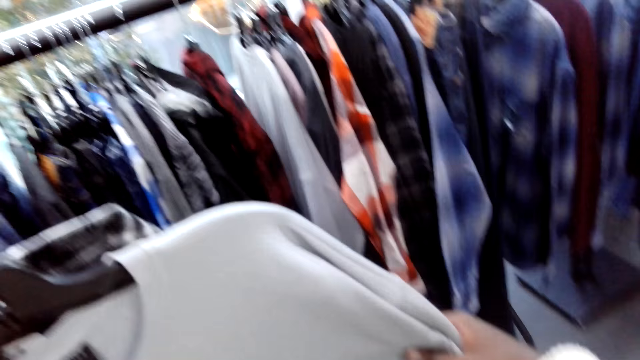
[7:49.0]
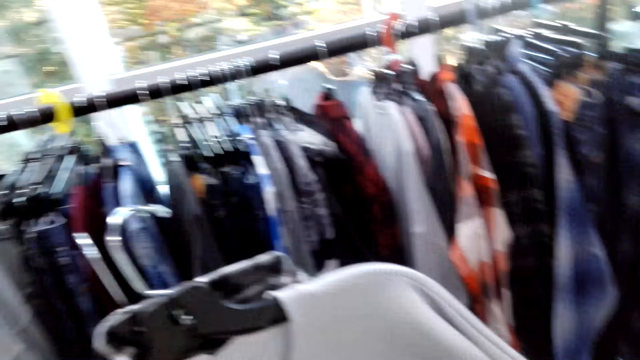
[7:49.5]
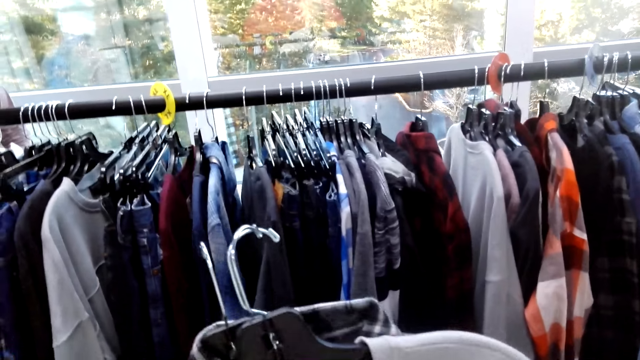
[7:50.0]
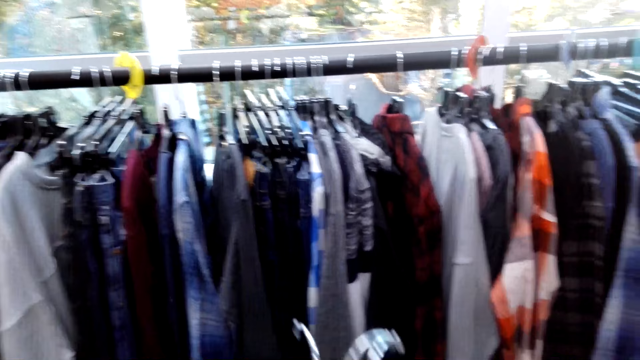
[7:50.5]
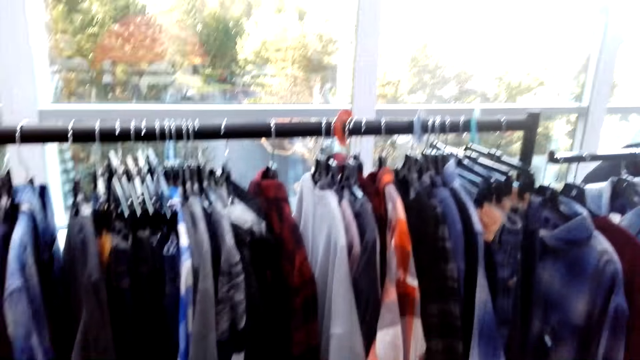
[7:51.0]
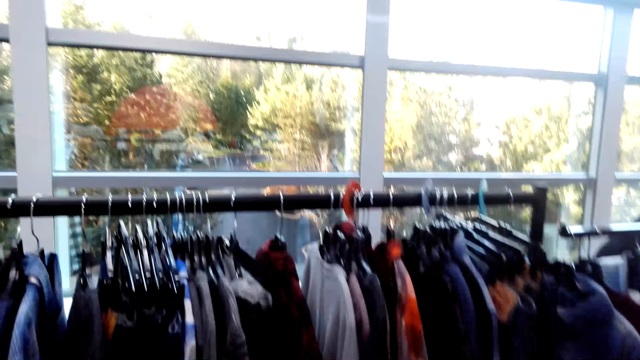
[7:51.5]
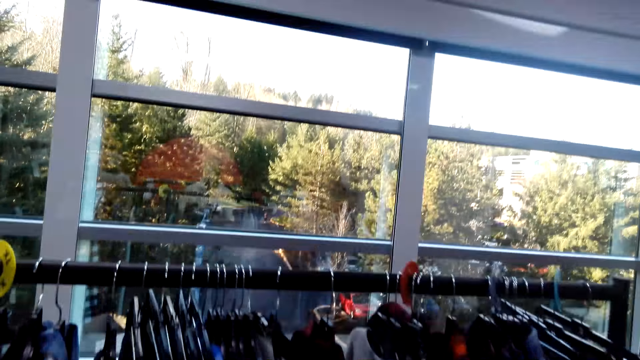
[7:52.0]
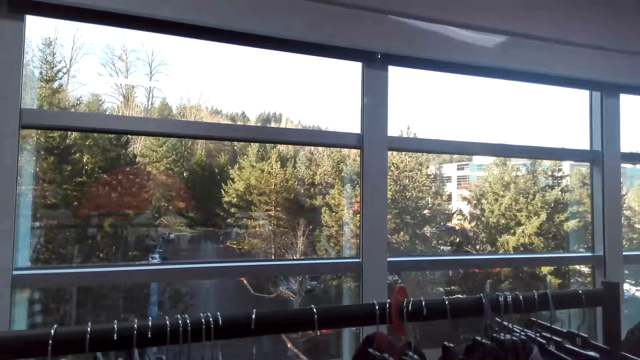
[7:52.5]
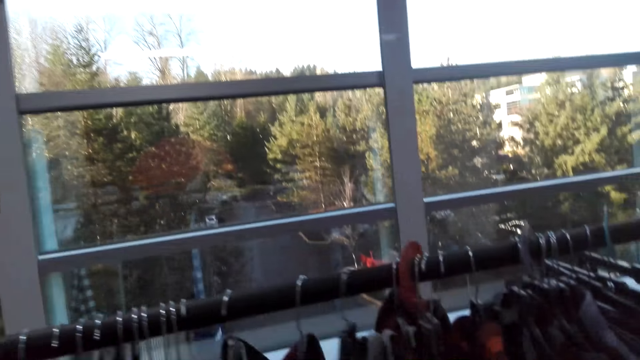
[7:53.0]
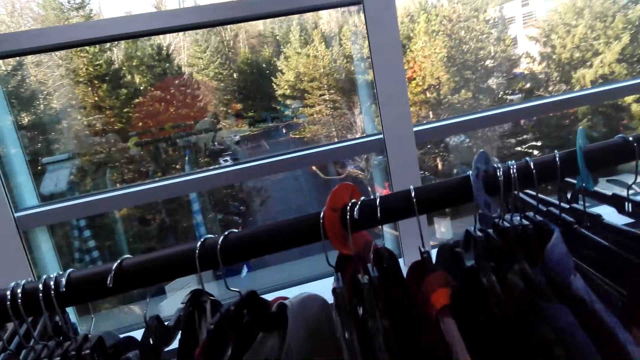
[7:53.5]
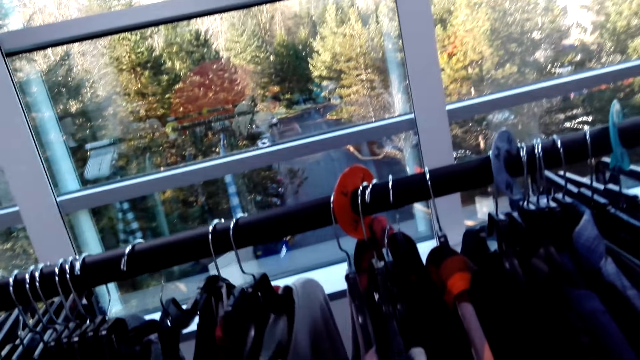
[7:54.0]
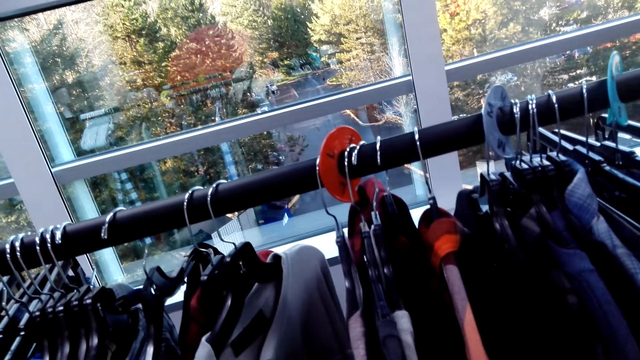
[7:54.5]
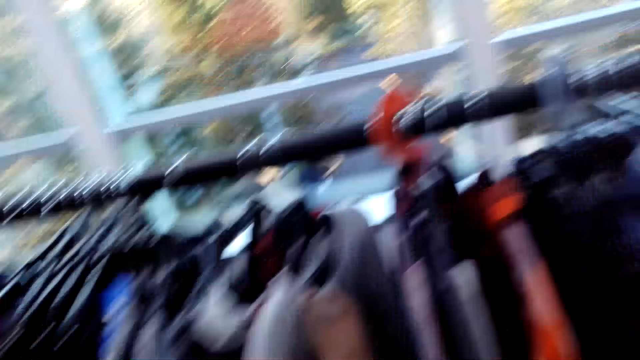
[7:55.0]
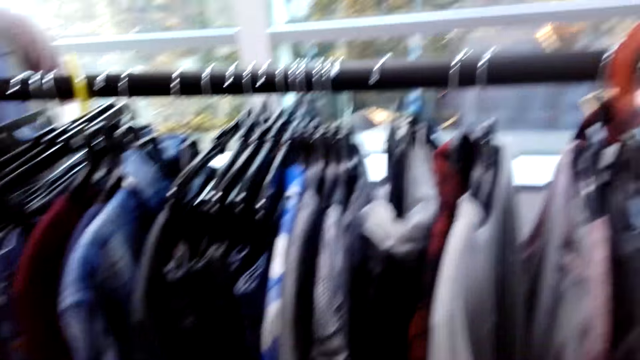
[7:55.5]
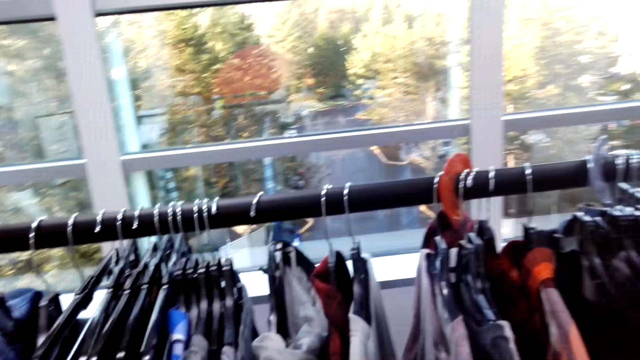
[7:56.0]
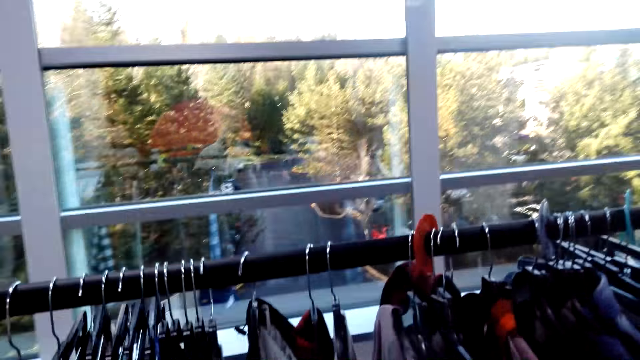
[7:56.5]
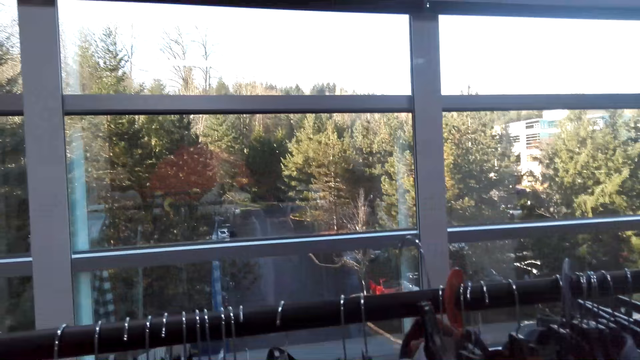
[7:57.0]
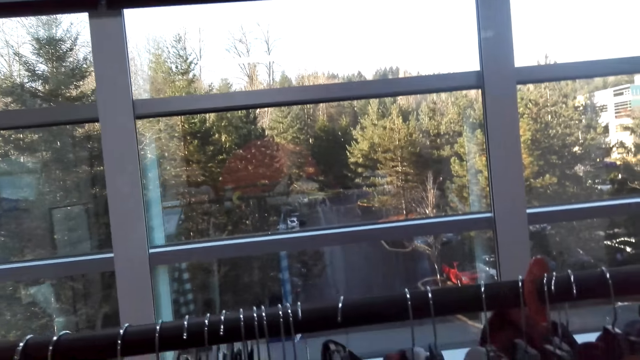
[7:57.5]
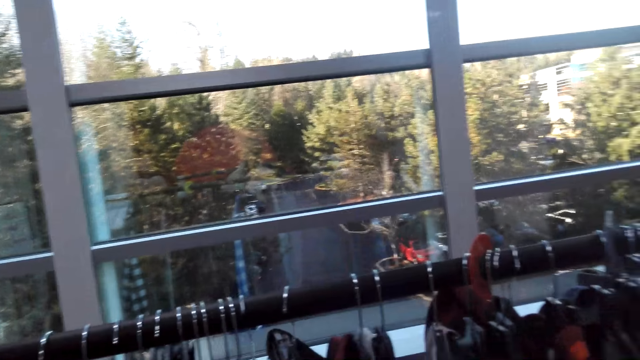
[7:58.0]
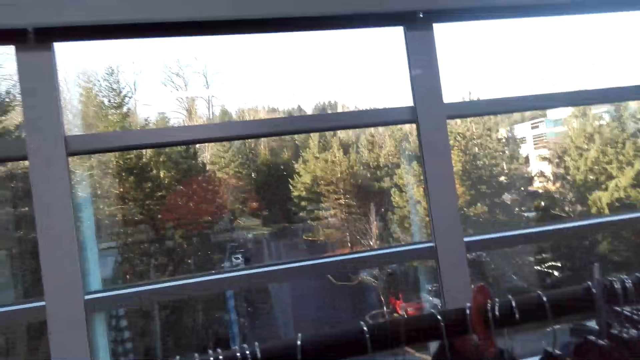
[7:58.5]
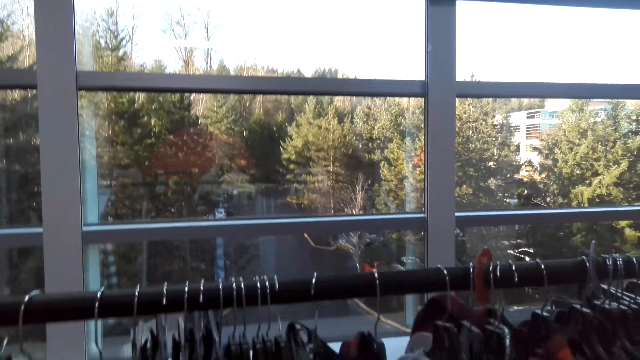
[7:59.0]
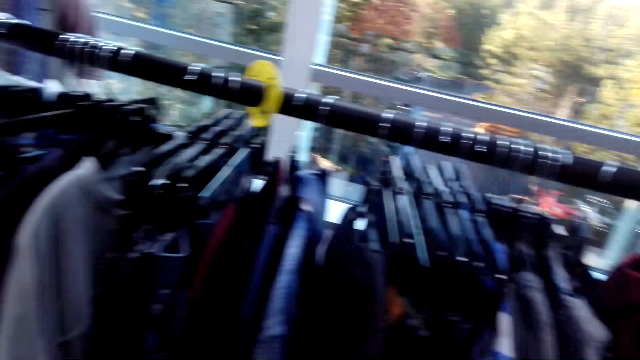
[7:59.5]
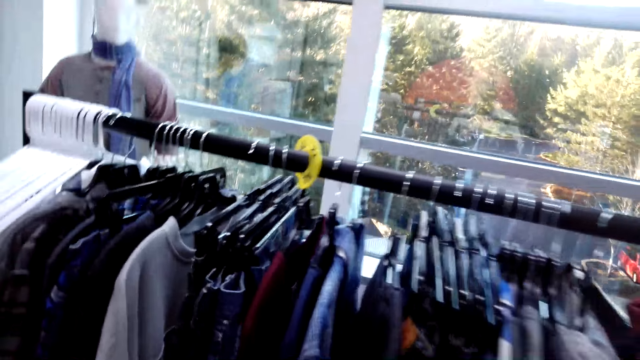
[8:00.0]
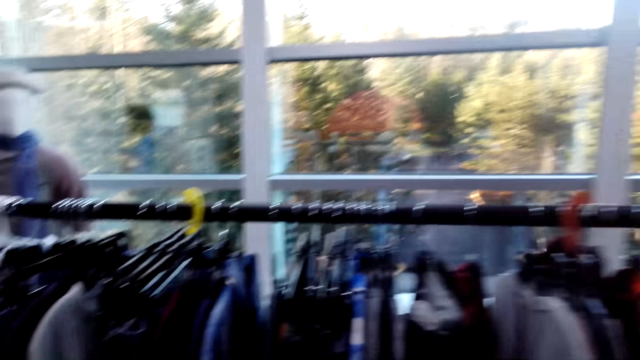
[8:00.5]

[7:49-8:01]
The camera wearer walks forward. They pick up clothing.

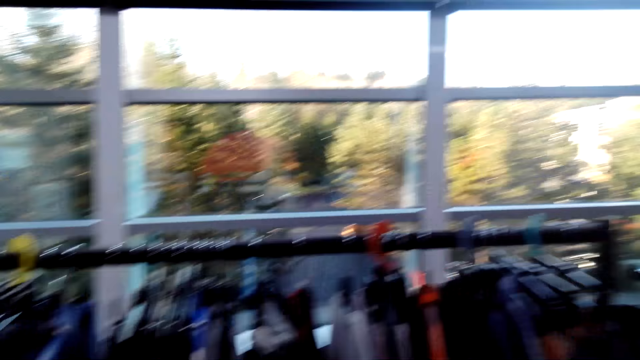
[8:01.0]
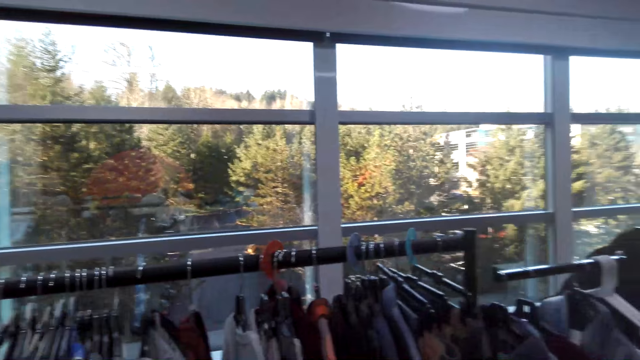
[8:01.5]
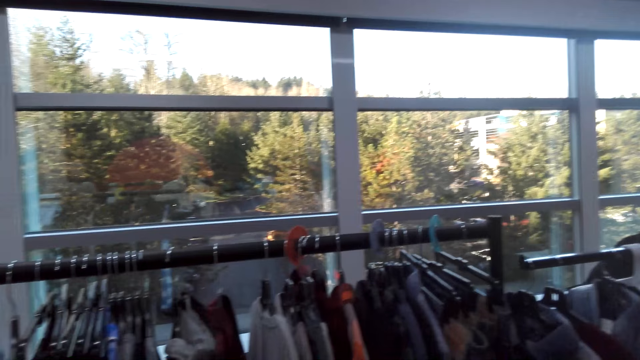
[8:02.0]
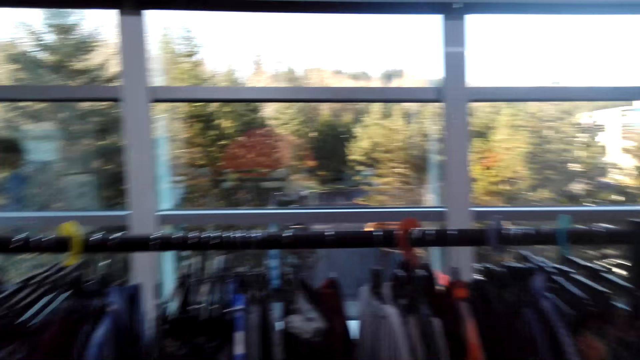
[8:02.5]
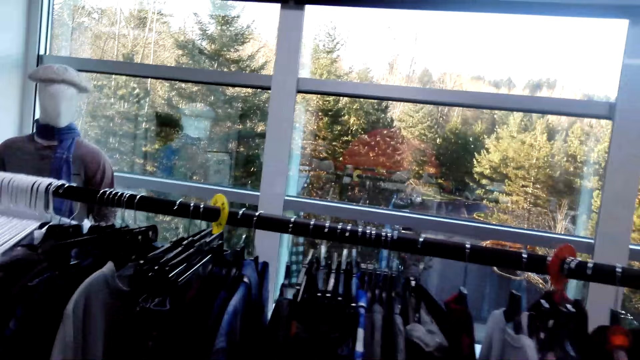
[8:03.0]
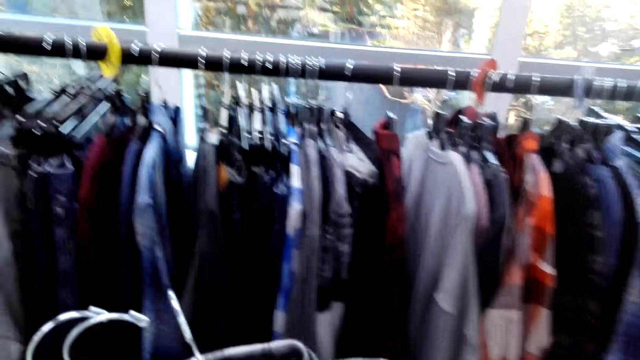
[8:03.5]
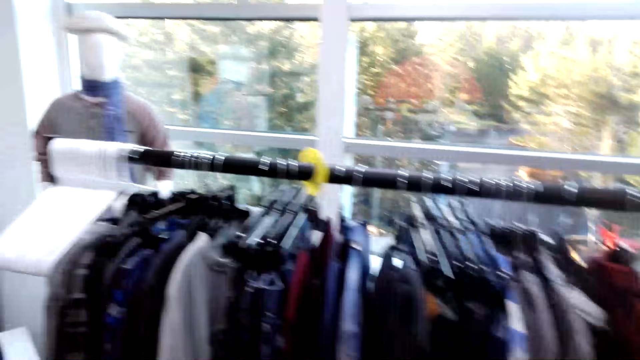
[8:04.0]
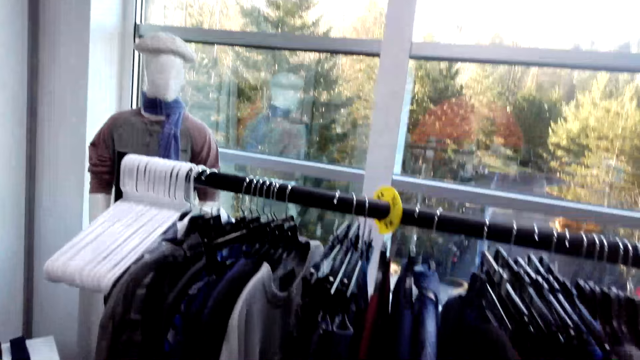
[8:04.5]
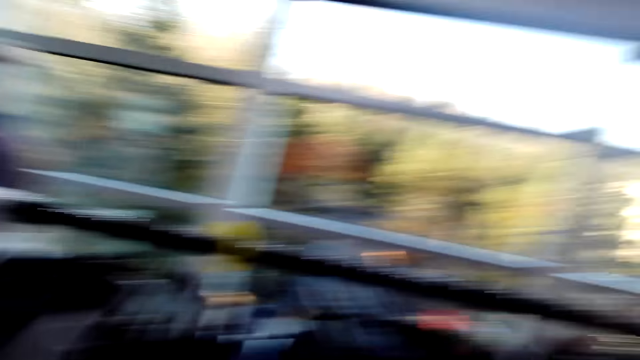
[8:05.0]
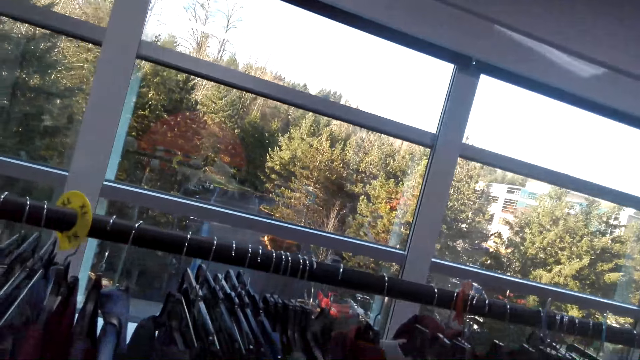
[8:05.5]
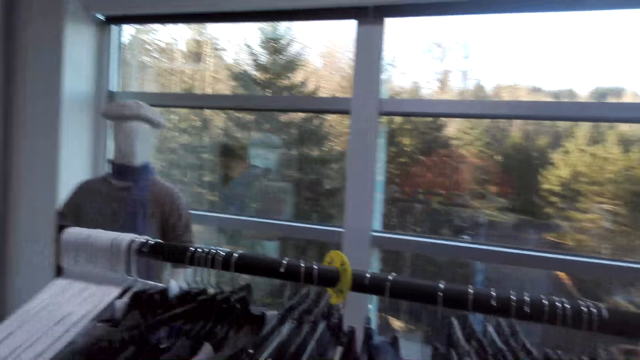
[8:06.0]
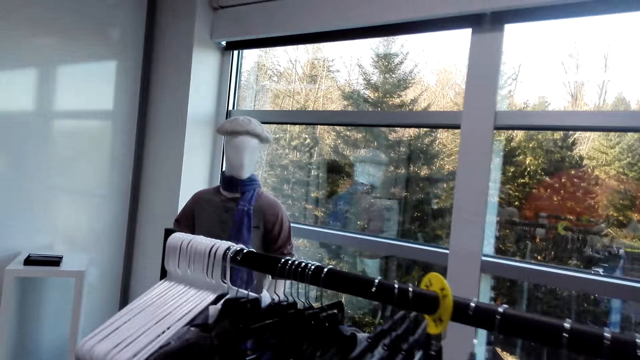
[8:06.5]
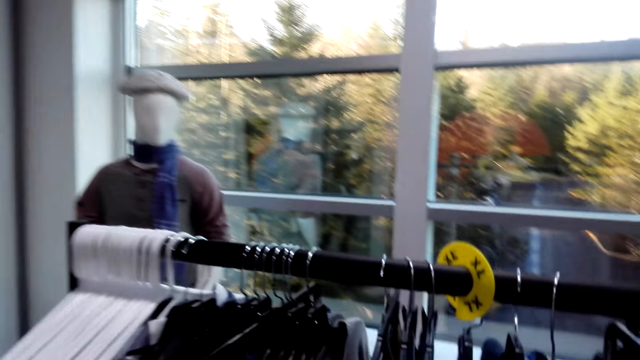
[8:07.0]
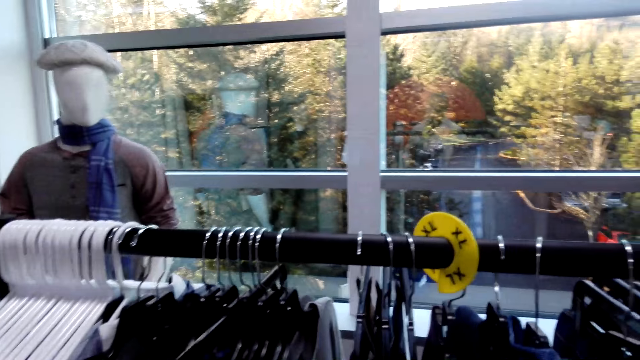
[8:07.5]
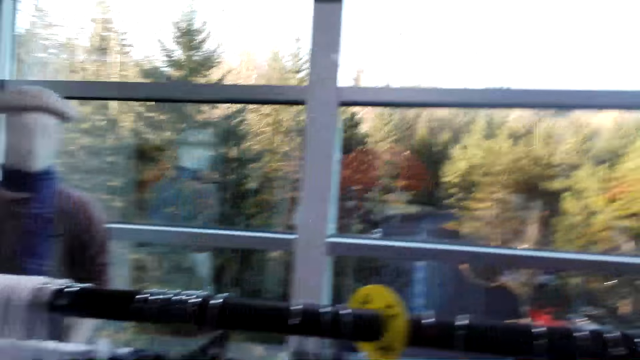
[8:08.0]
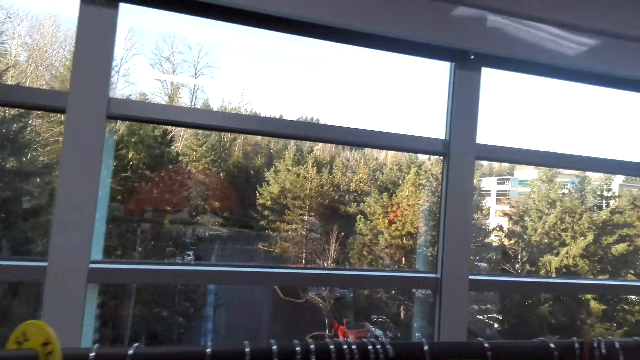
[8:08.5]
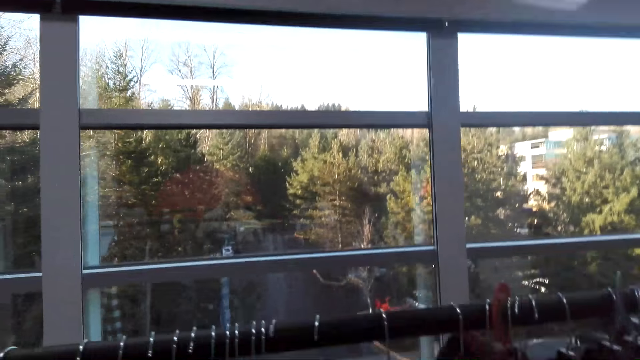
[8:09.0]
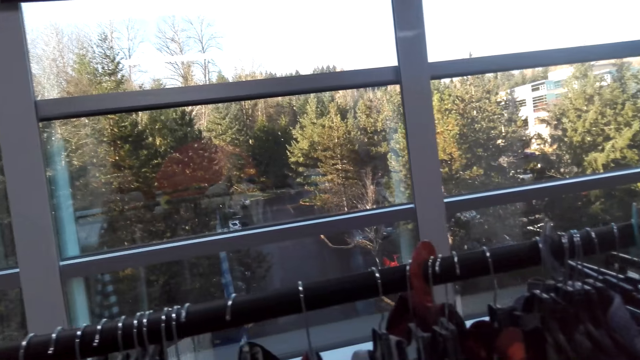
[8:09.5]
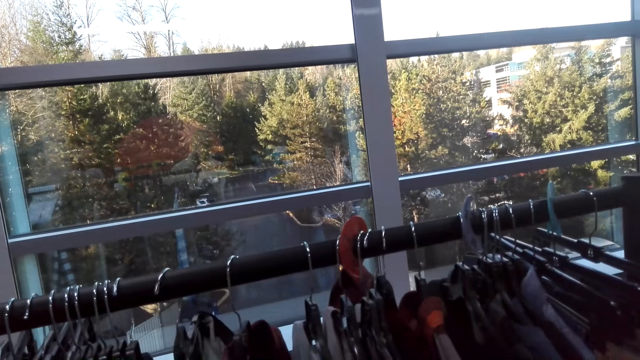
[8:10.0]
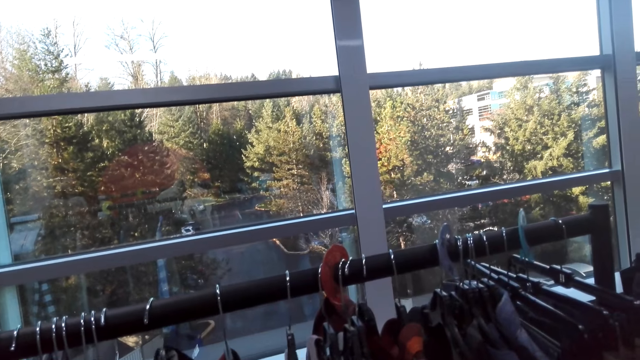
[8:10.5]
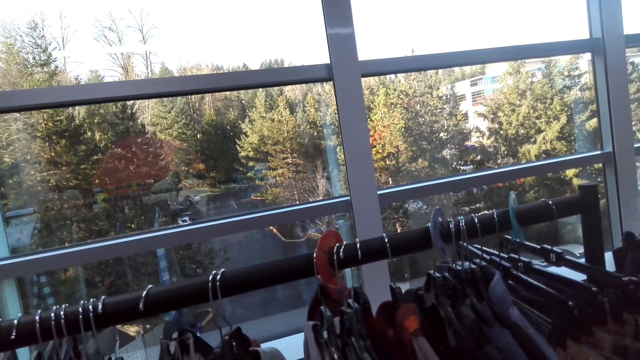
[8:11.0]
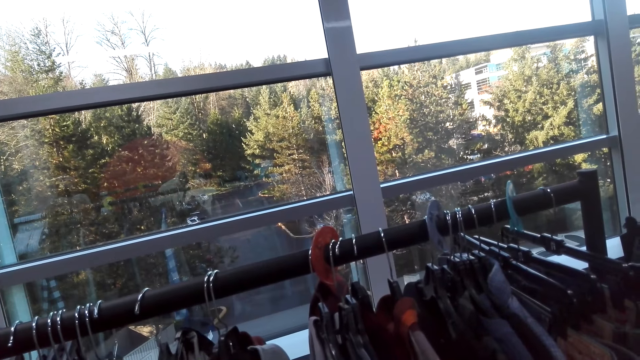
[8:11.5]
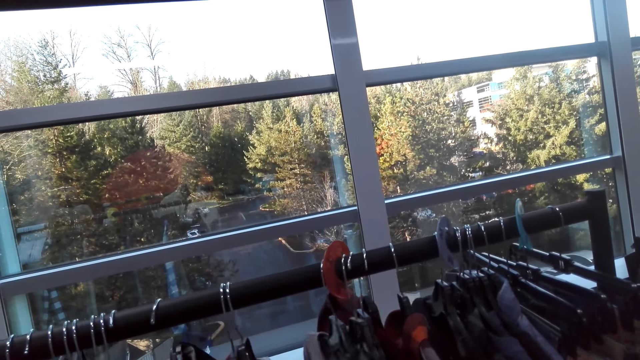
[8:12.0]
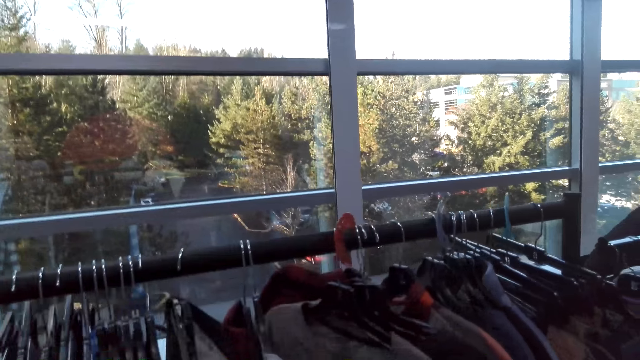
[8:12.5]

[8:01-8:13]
The camera wearer looks around. They move around. They go through the clothing rack.
